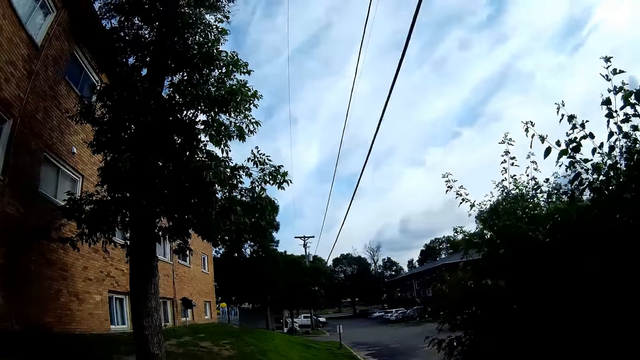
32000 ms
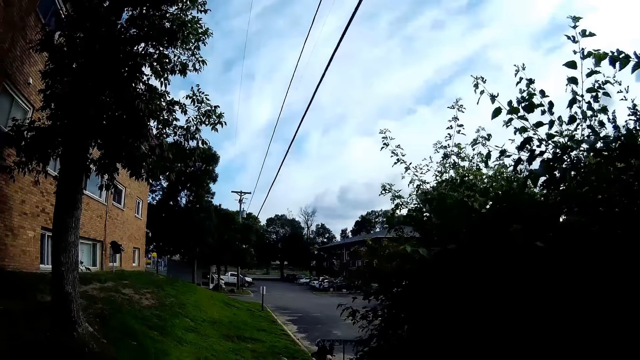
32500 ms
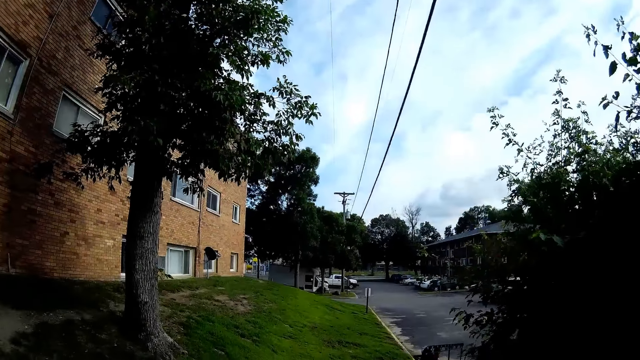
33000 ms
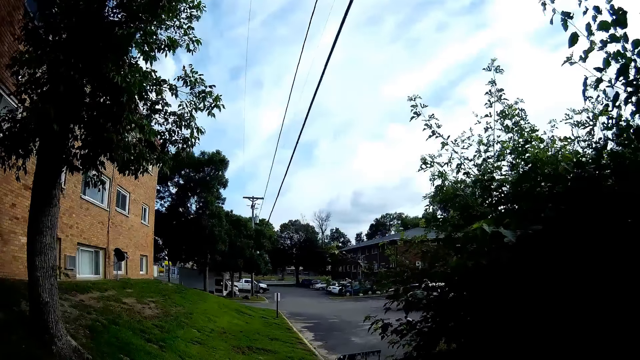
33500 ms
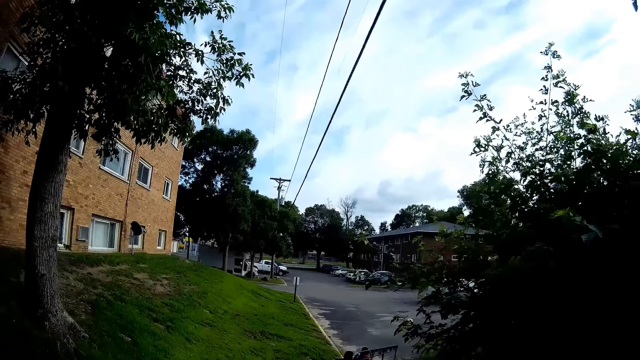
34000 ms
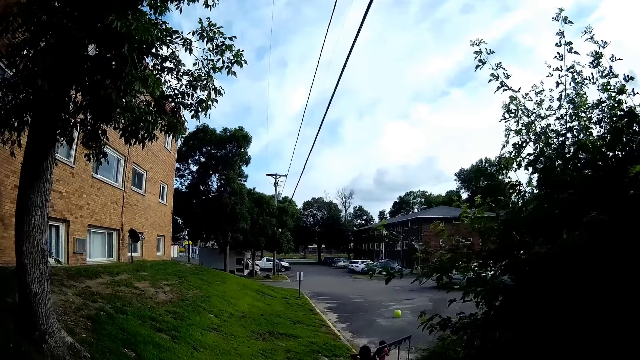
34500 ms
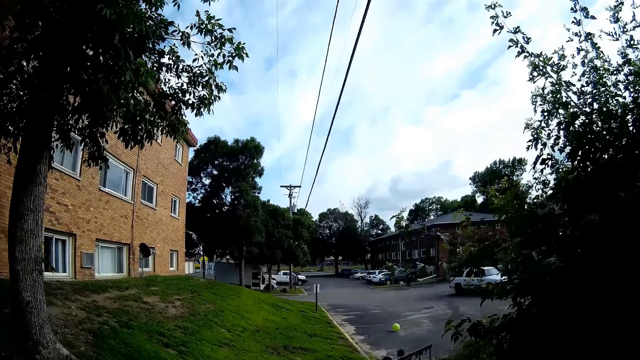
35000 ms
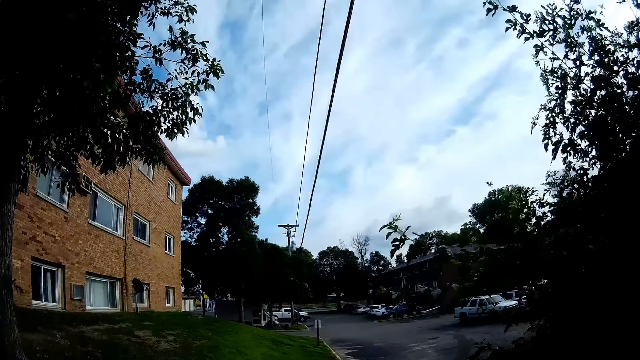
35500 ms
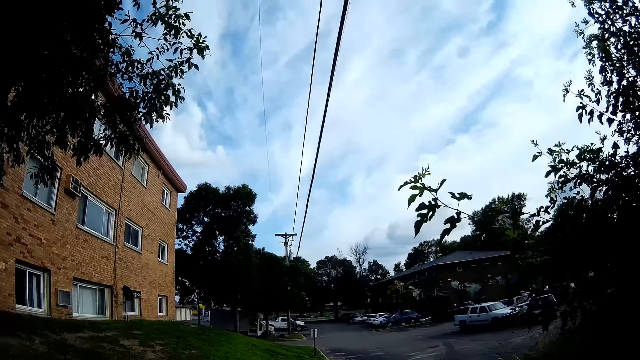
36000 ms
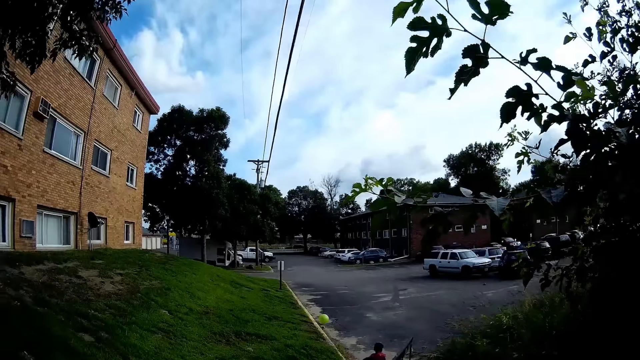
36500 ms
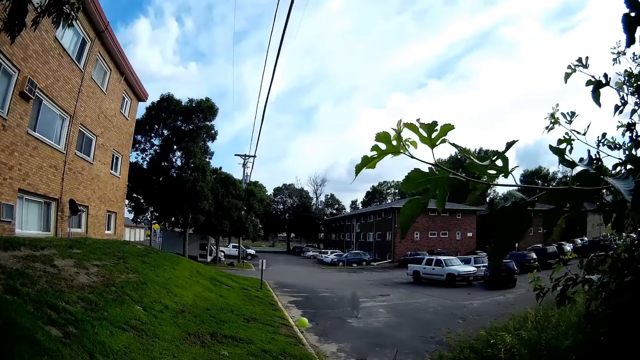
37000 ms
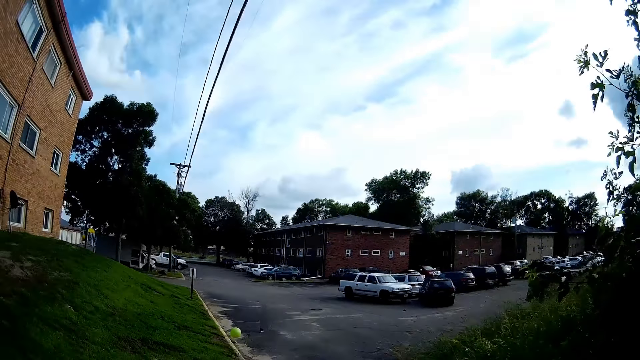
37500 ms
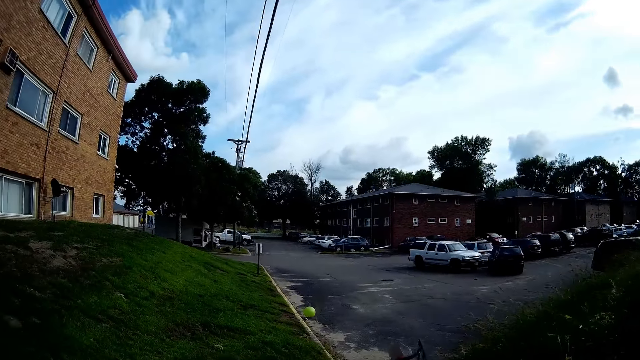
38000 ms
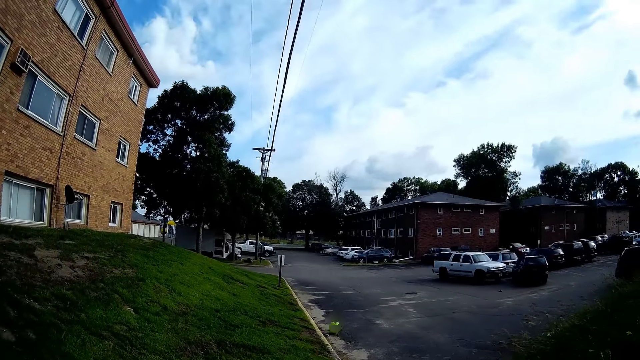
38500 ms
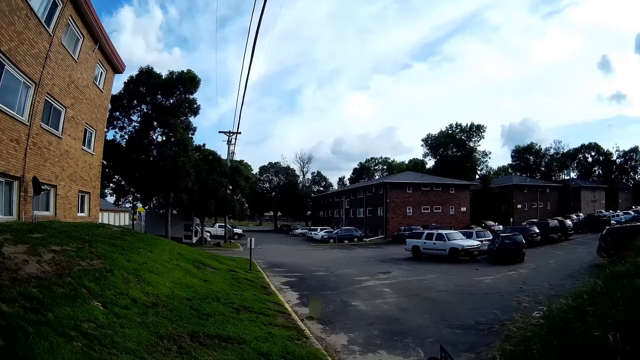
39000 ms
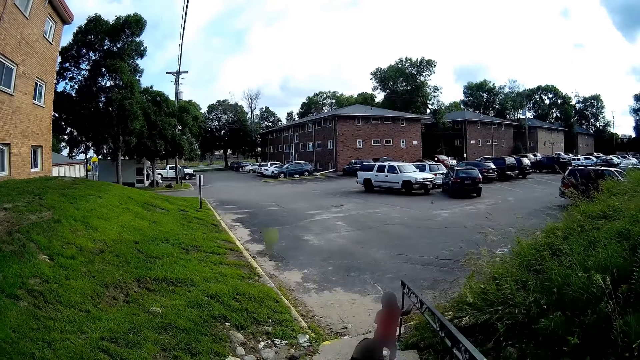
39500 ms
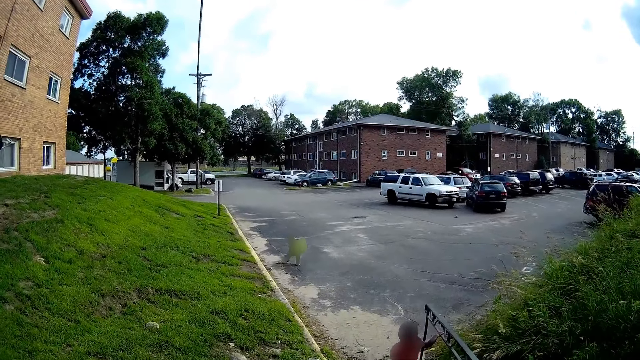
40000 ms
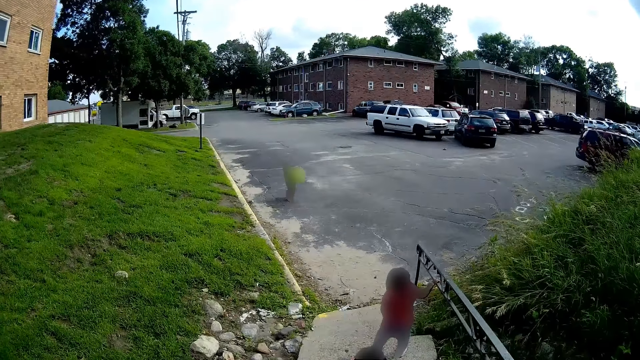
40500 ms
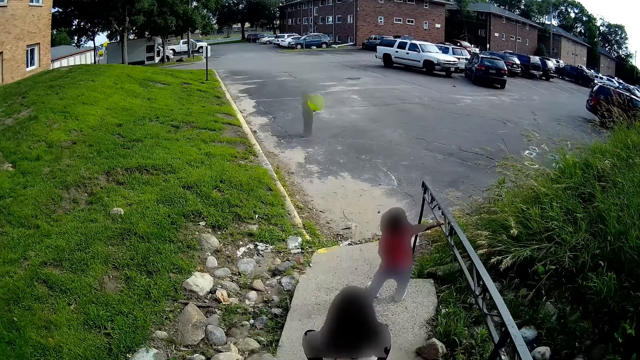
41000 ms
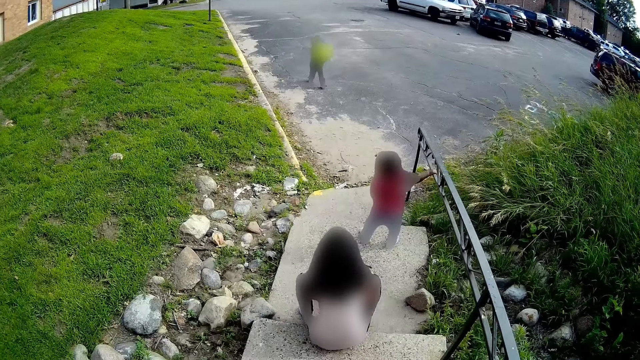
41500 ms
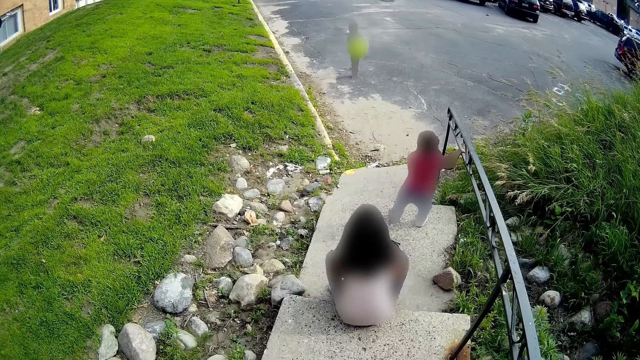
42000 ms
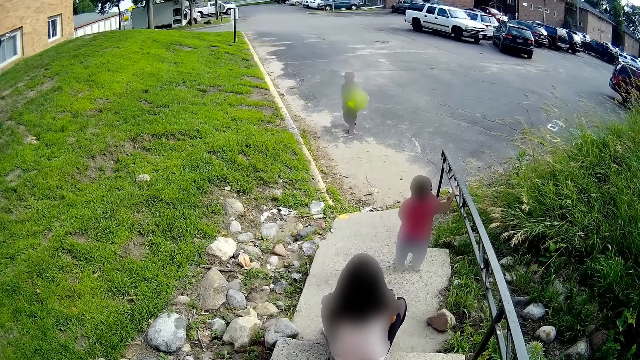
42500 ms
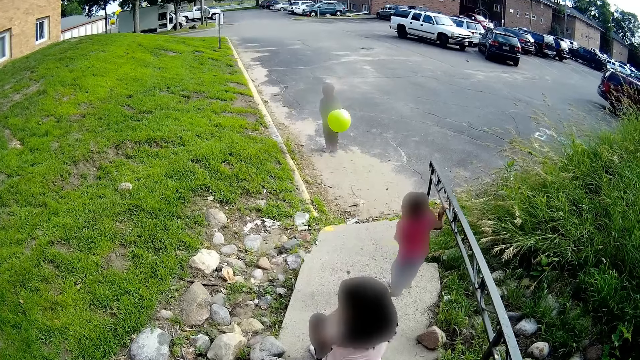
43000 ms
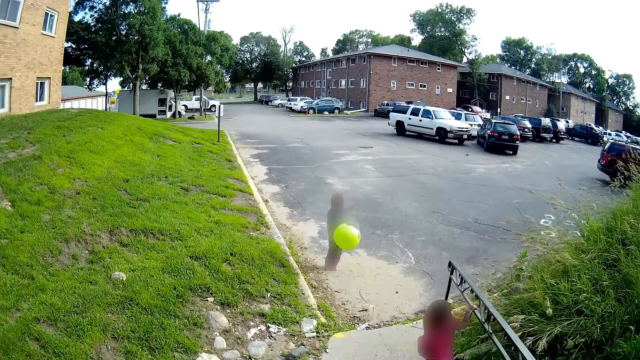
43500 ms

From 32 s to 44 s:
The camera wearer walks on the pavement. The girl runs to a big ball. The girl picks up the big ball with both hands. The camera wearer speaks to the girl. The girl carries the ball. Another girl sits on the pavement. The first girl converses with the camera wearer. One more girl holds the rail. The camera wearer looks around.

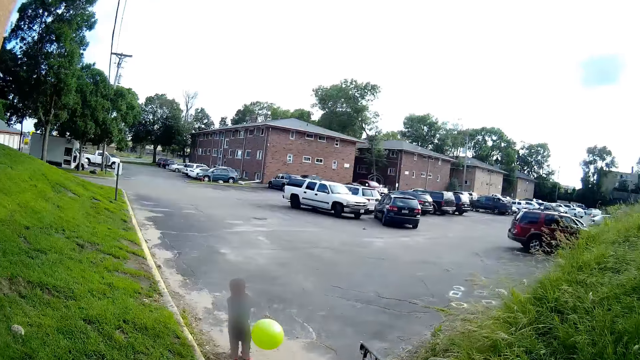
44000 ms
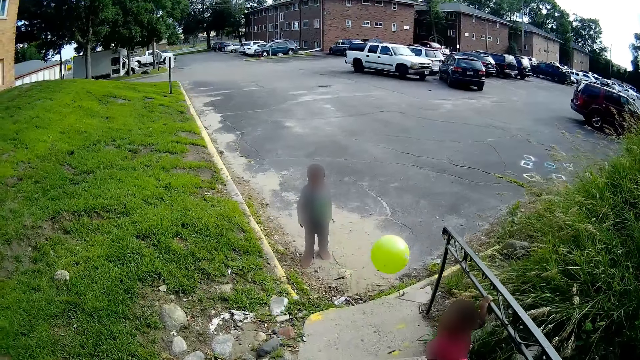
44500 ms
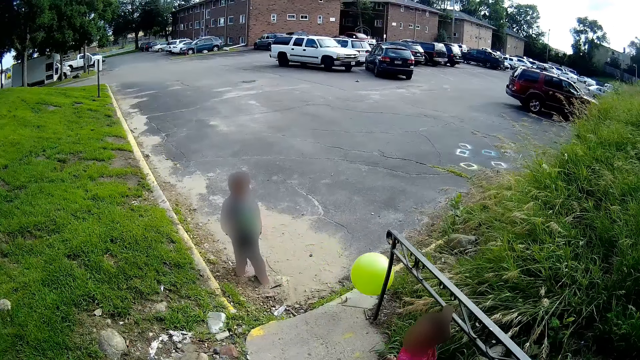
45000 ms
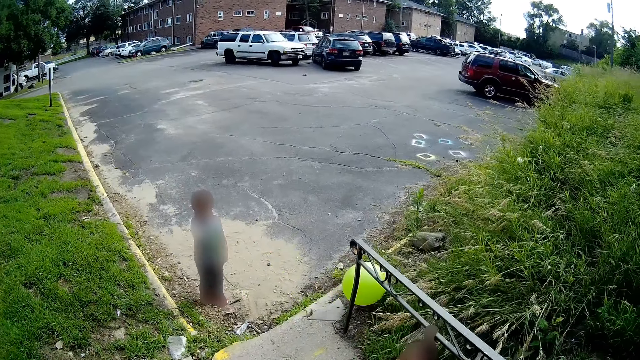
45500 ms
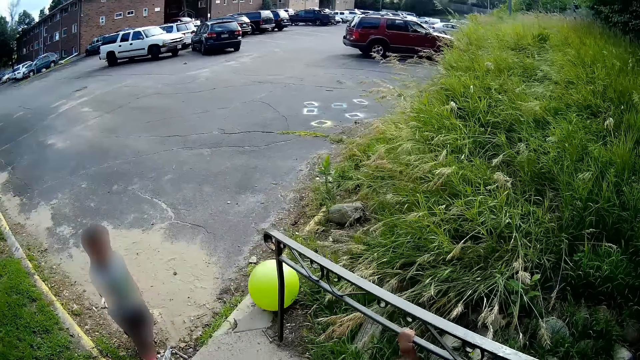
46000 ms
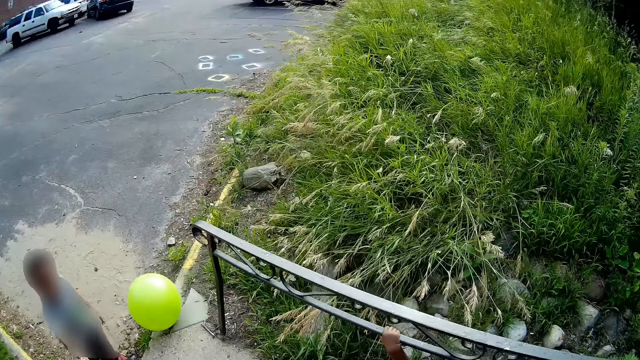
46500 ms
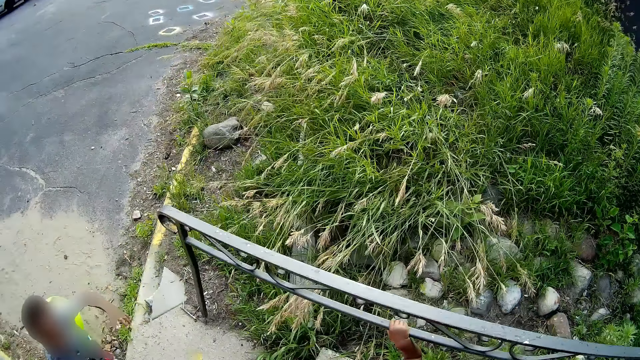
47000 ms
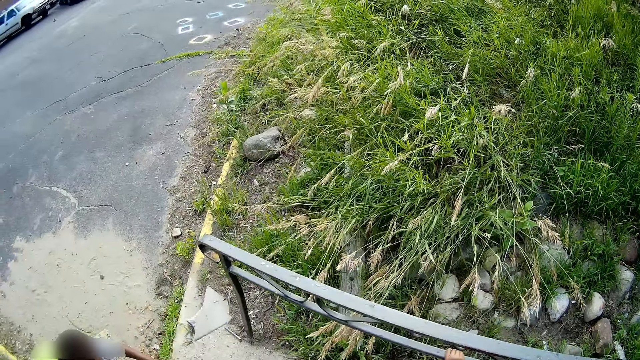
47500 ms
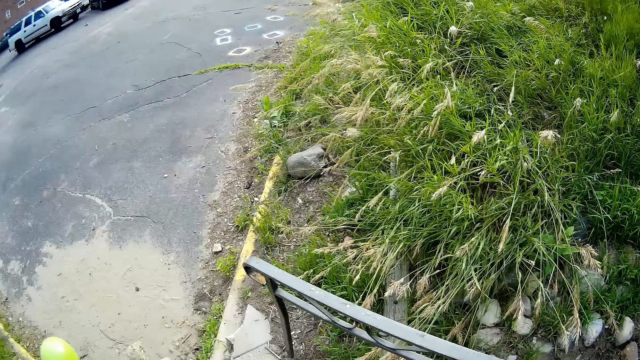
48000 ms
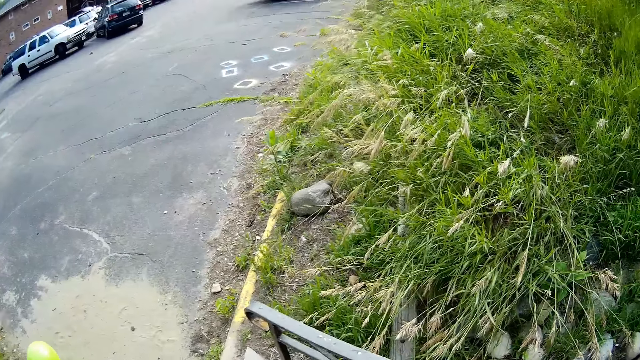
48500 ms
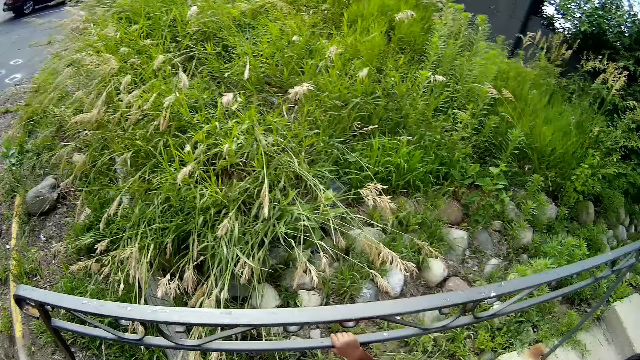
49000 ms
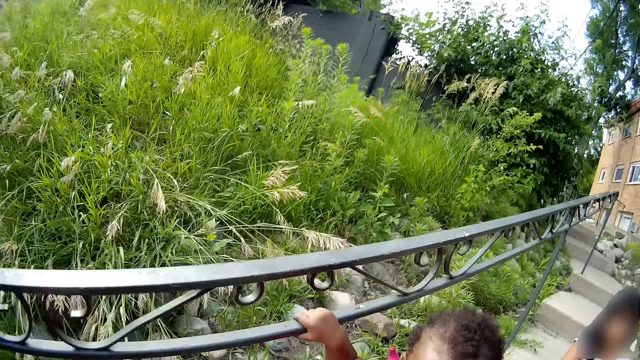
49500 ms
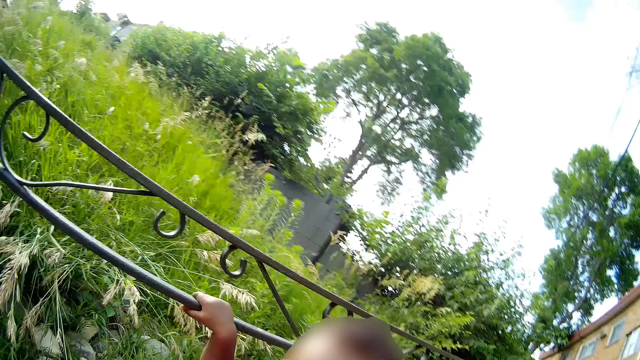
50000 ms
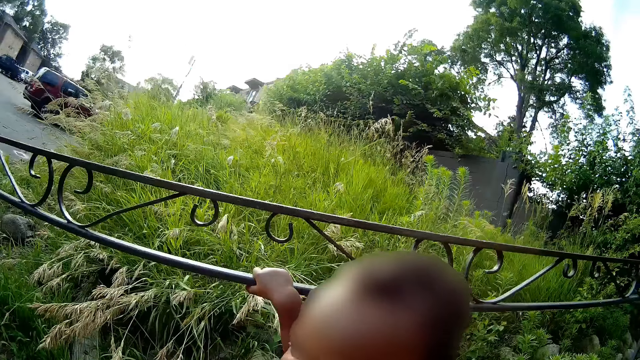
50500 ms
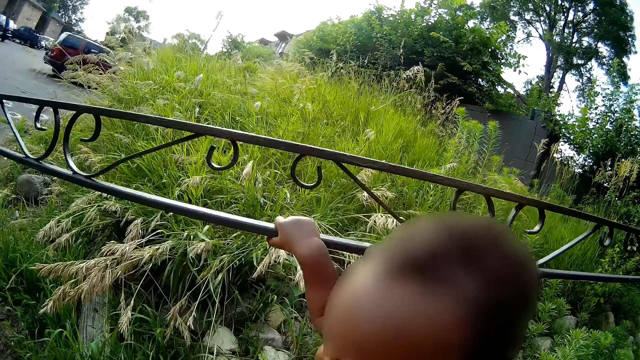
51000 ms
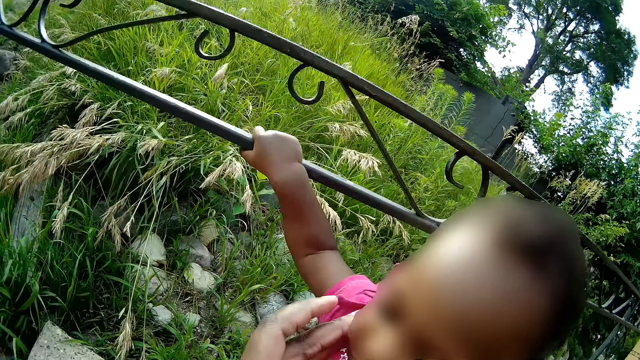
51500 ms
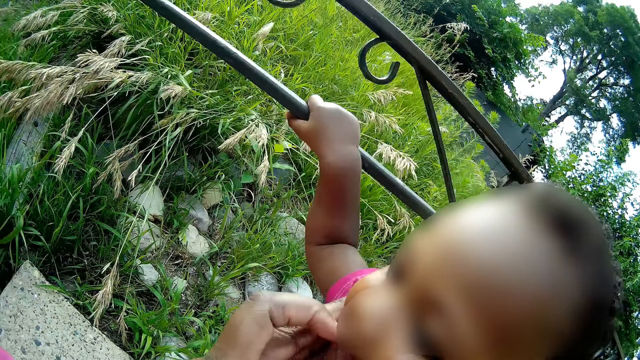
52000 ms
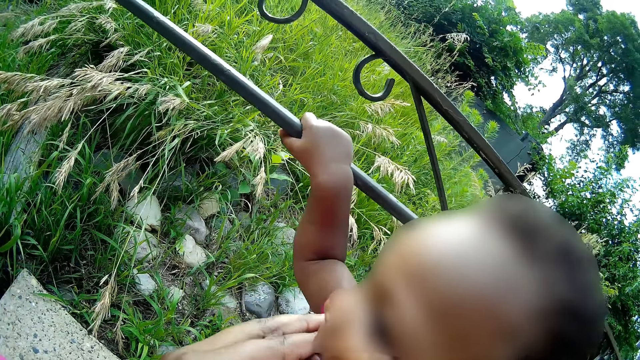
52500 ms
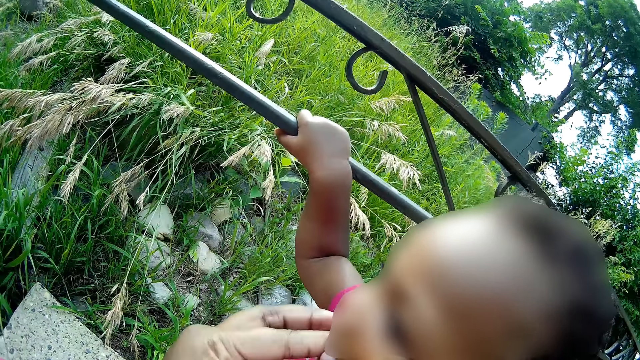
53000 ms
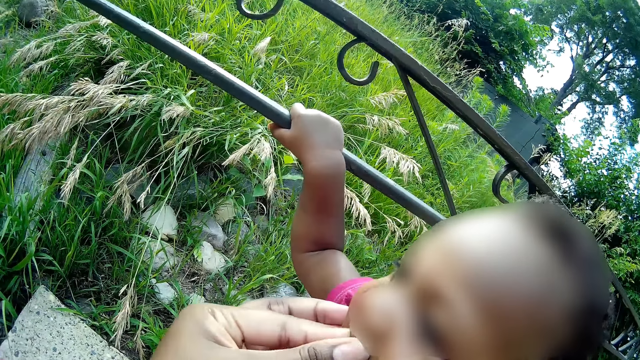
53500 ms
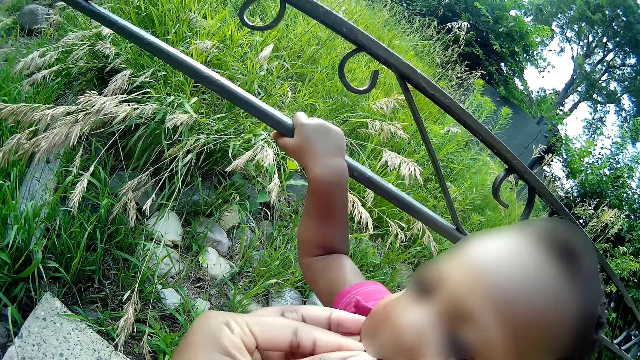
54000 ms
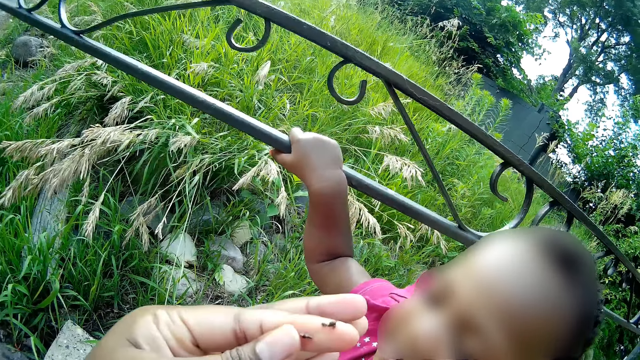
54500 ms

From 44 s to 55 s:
The girl throws the ball. The girl drops the big ball on the ground with both hands. The girl converses with another girl. The first girl climbs on the pavement. The camera wearer removes dirt from the mouth of a girl.
